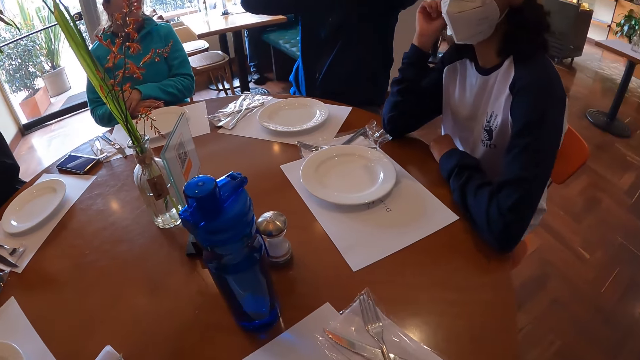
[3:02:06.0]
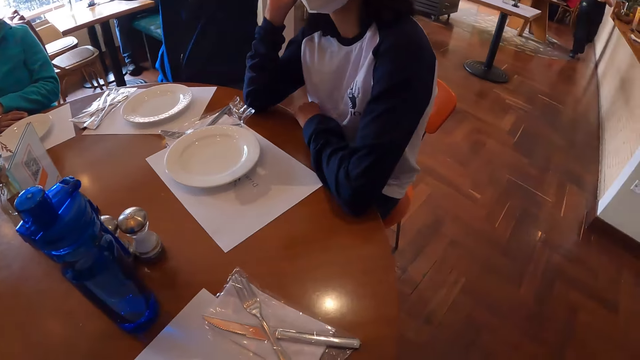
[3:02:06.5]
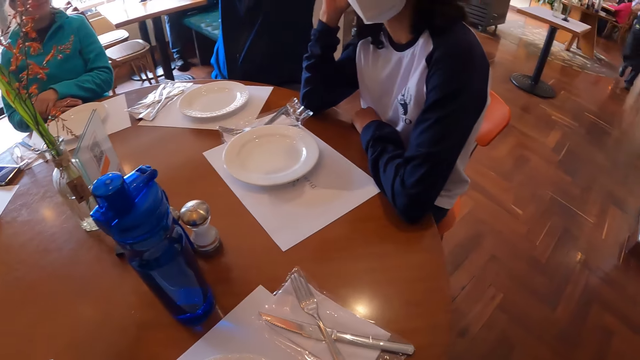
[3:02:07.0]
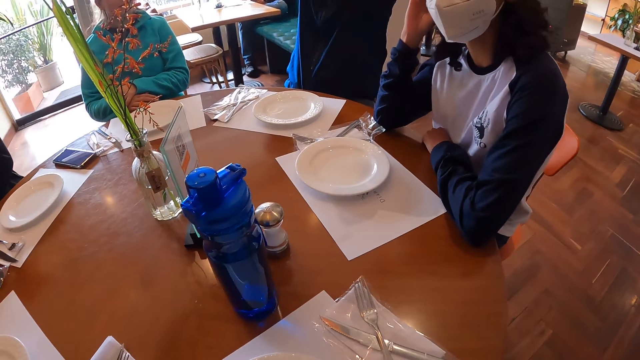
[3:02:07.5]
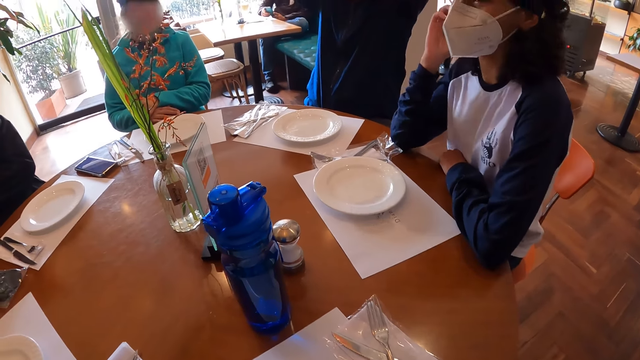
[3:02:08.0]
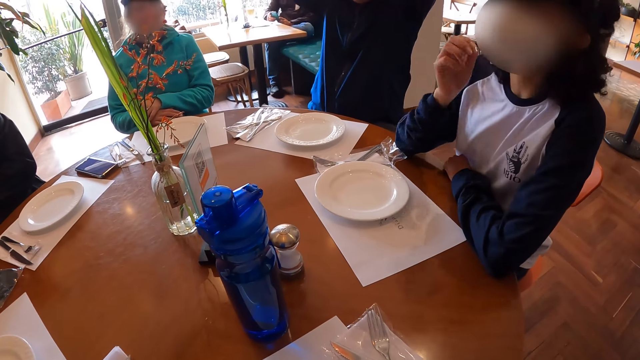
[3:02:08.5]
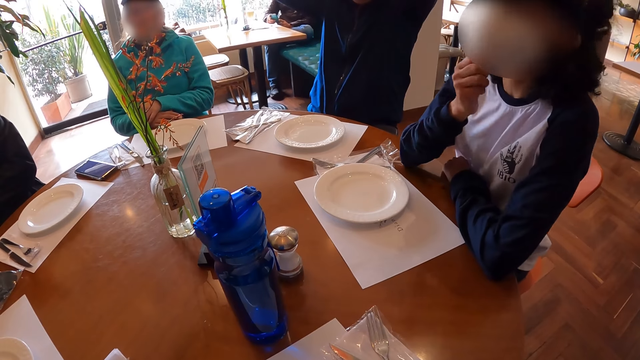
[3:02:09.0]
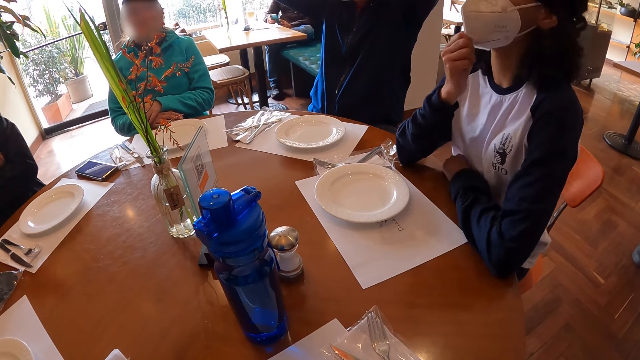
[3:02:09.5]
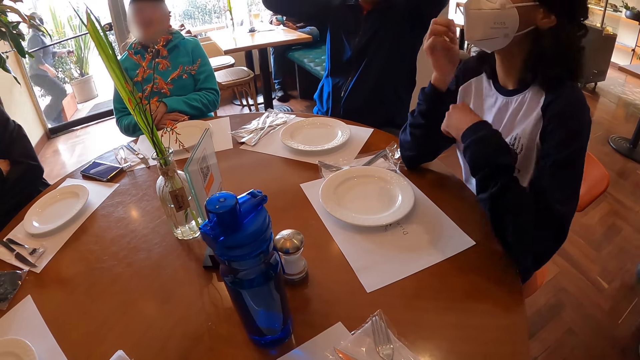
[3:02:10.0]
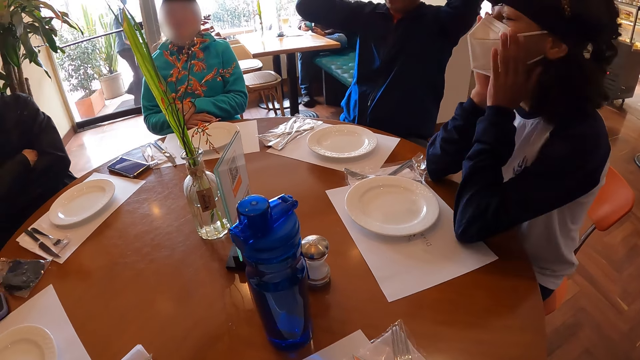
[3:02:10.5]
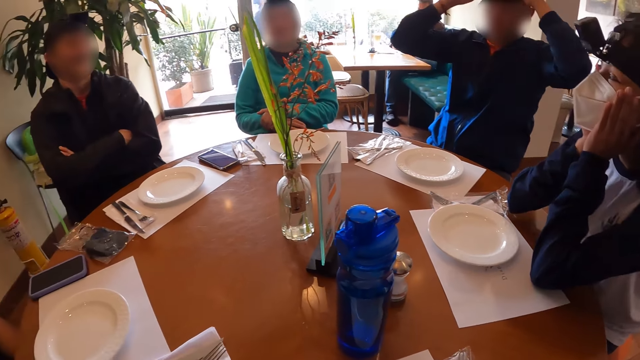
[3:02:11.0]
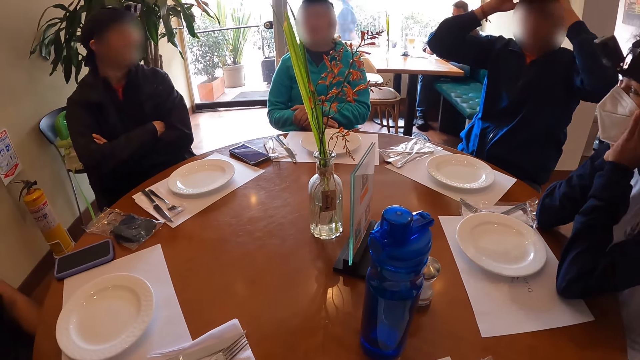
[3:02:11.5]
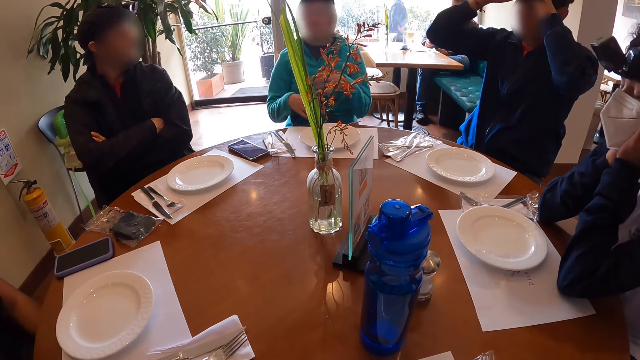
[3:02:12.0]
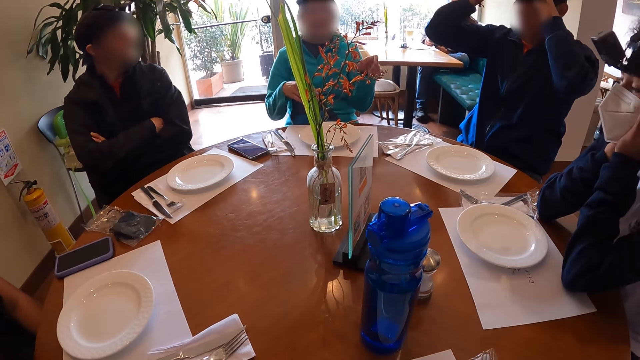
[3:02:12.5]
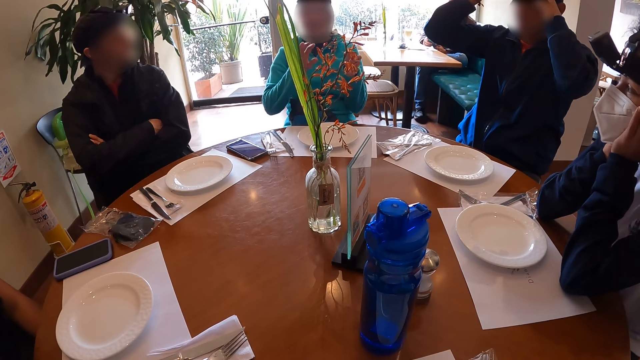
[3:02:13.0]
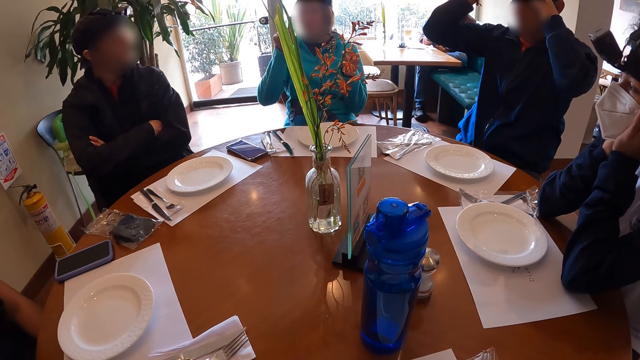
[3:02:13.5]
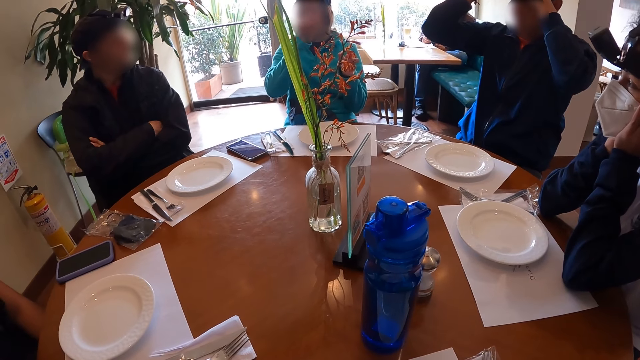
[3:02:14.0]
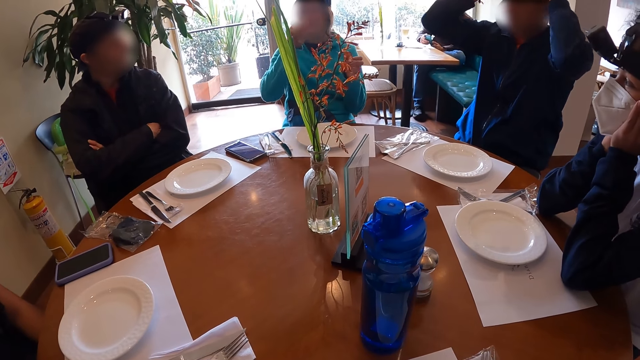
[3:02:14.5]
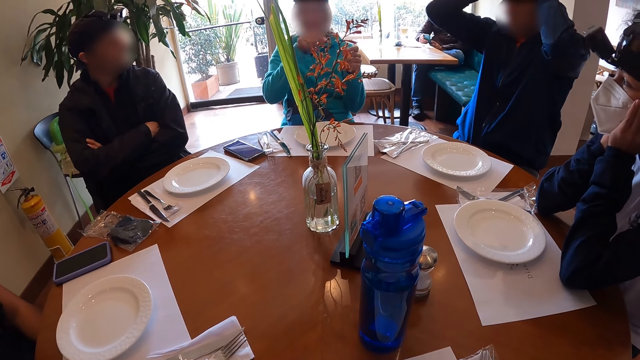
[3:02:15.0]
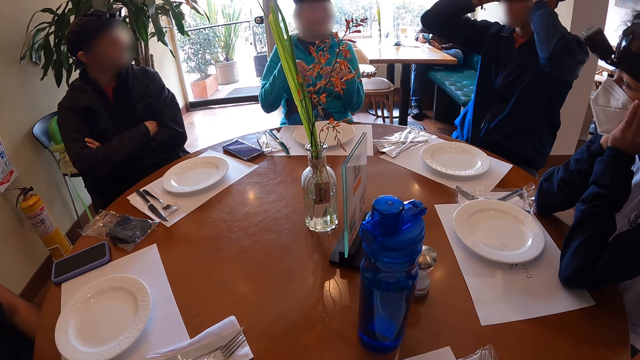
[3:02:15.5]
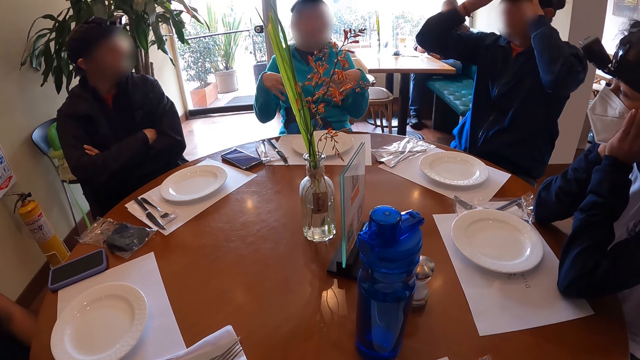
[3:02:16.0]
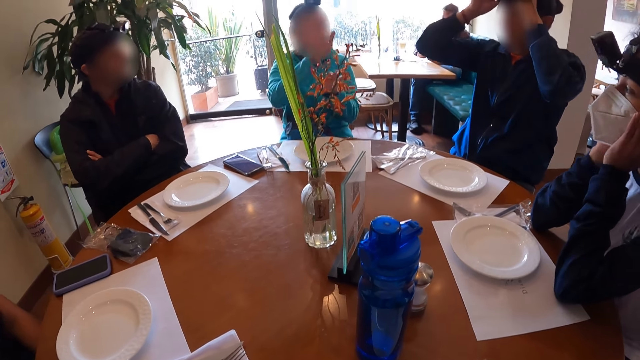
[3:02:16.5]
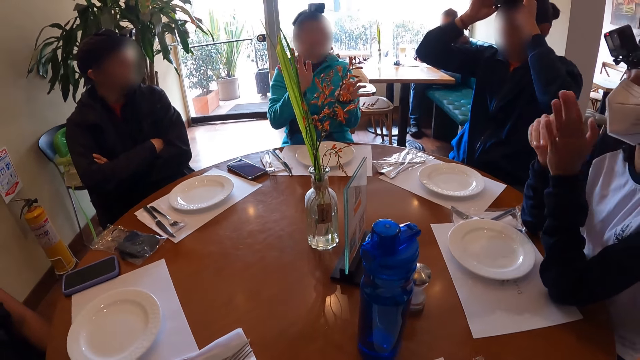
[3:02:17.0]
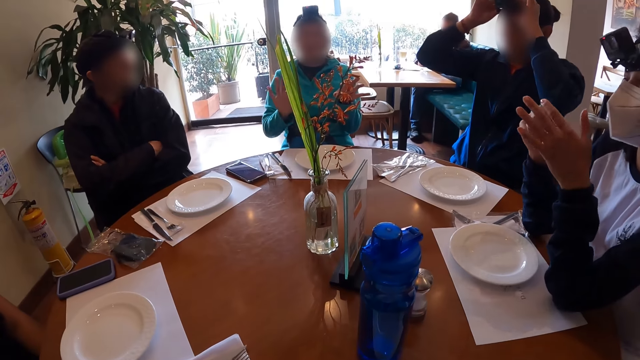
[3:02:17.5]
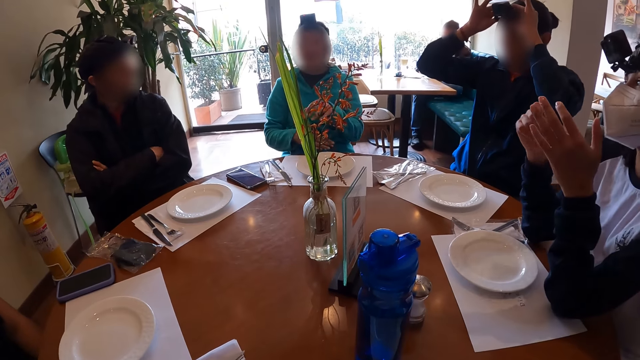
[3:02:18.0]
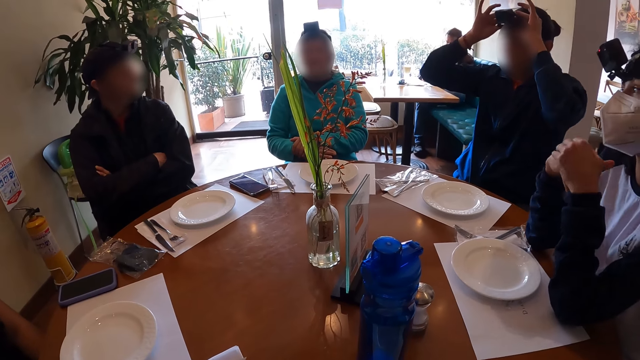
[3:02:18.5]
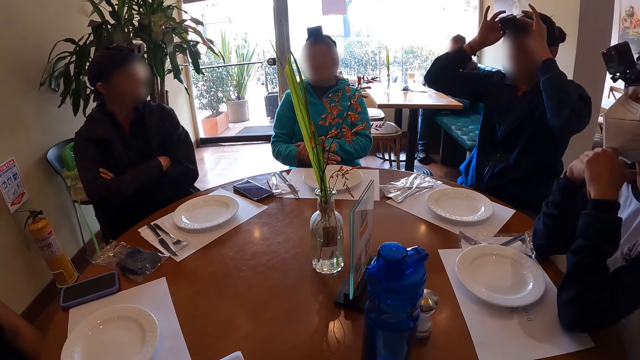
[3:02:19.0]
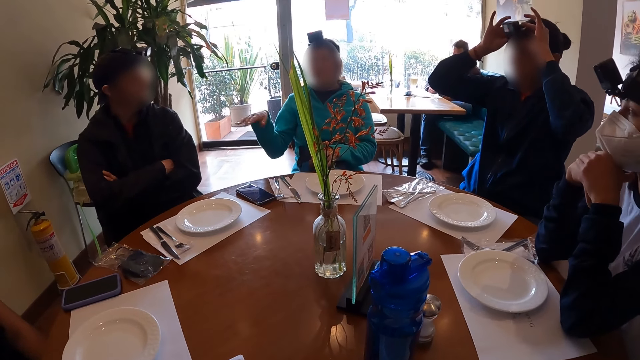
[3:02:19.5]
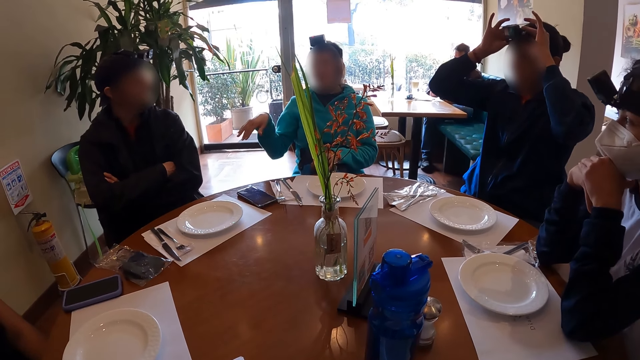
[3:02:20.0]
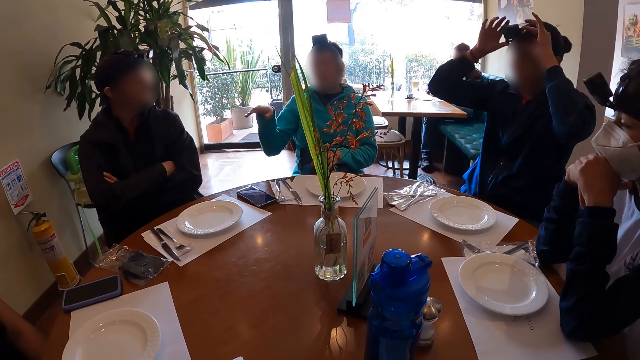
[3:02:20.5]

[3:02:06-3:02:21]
The woman interacts with the camera wearer and the other people. The man interacts with the woman. The woman gesticulates with her hands. Another woman interacts with the first woman. The other woman gesticulates with her hands.

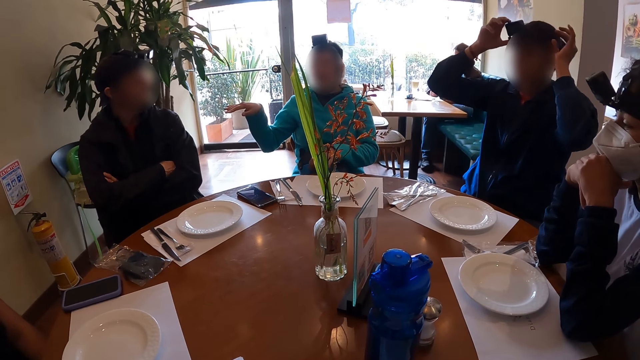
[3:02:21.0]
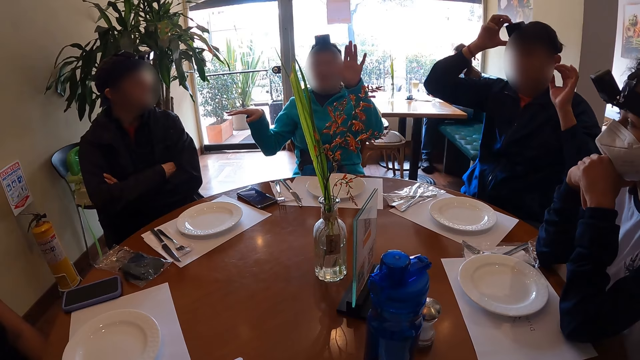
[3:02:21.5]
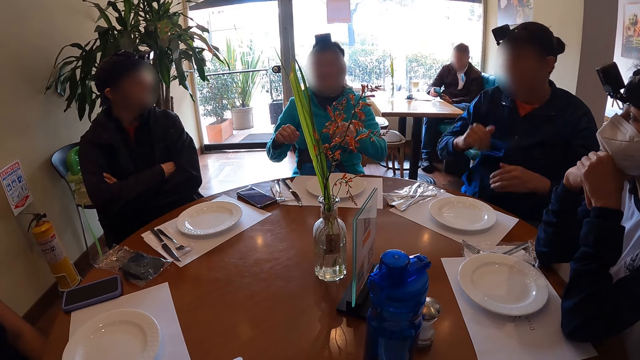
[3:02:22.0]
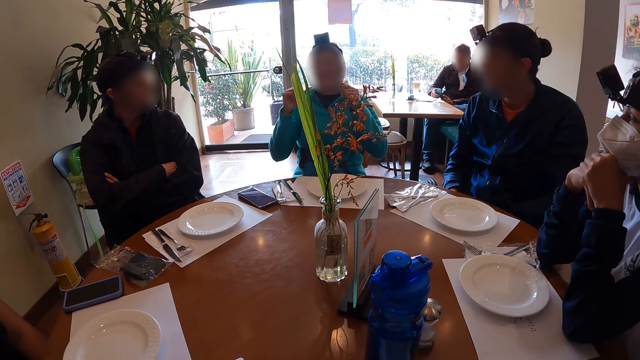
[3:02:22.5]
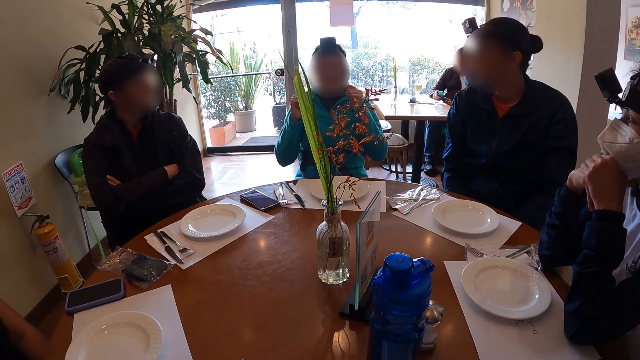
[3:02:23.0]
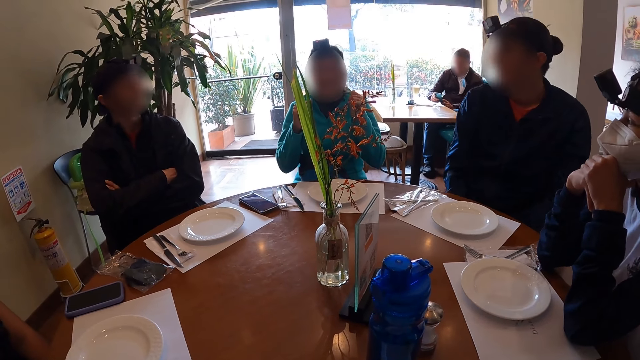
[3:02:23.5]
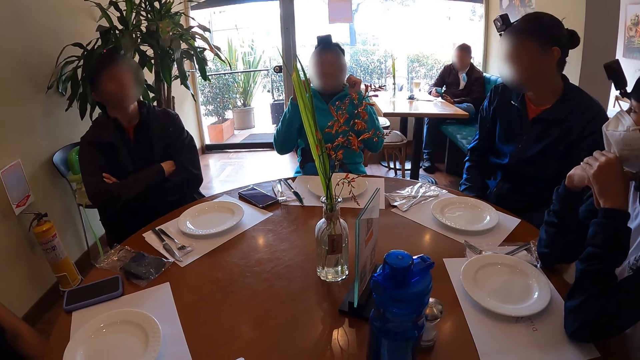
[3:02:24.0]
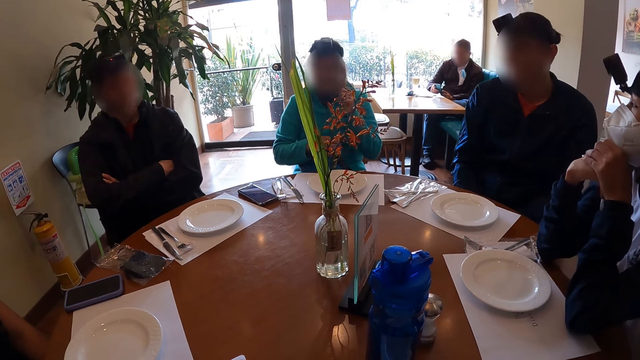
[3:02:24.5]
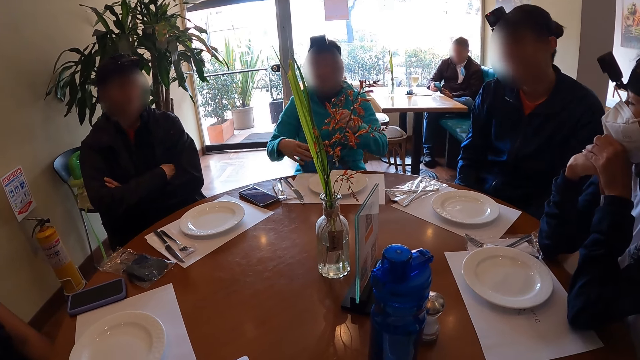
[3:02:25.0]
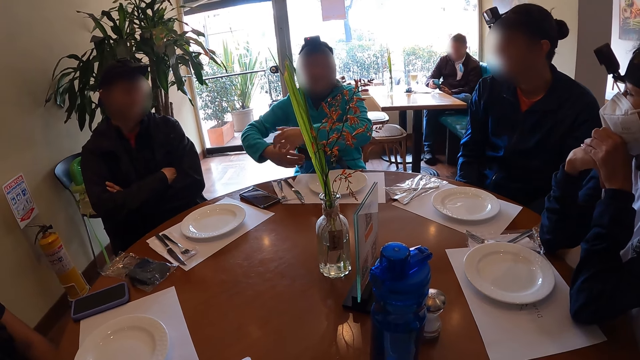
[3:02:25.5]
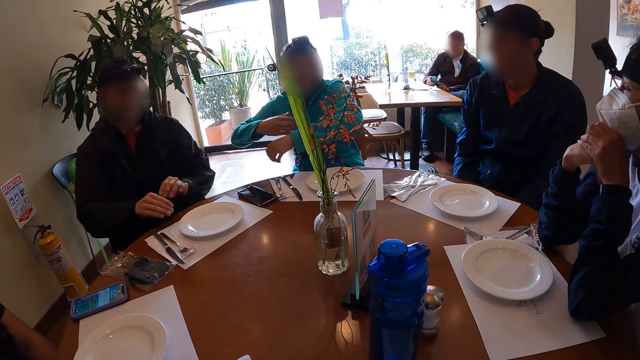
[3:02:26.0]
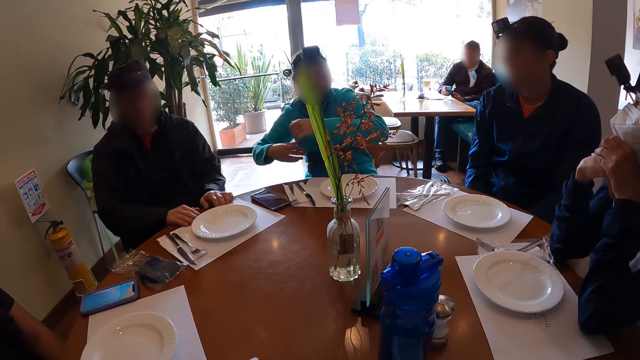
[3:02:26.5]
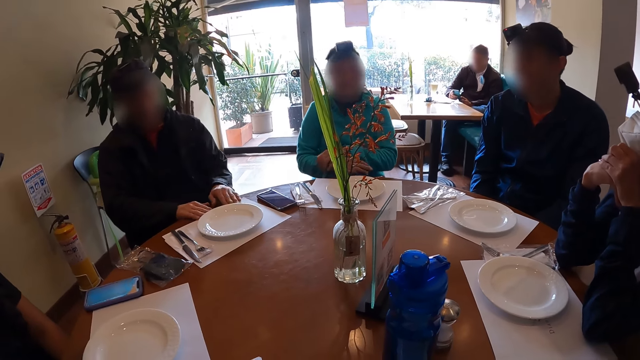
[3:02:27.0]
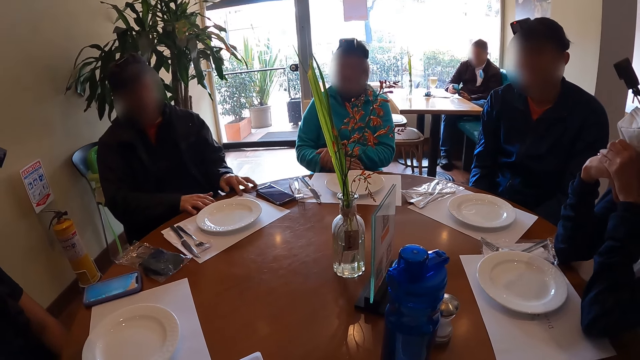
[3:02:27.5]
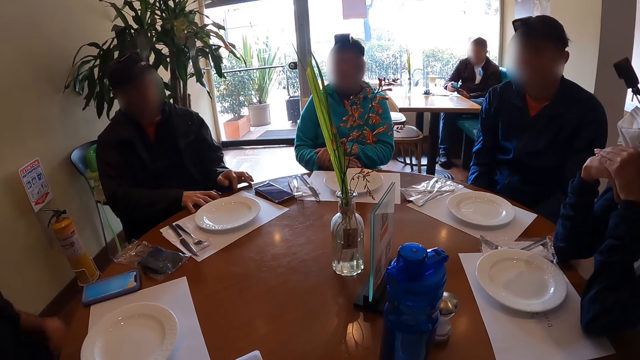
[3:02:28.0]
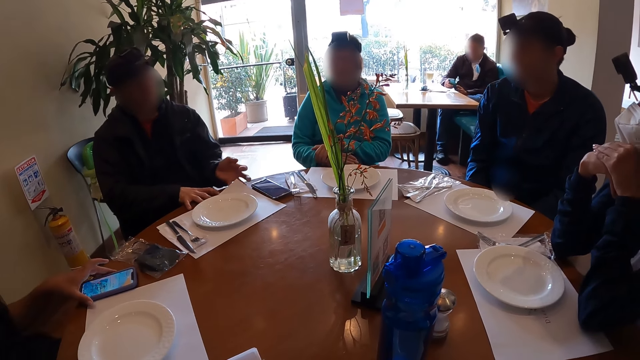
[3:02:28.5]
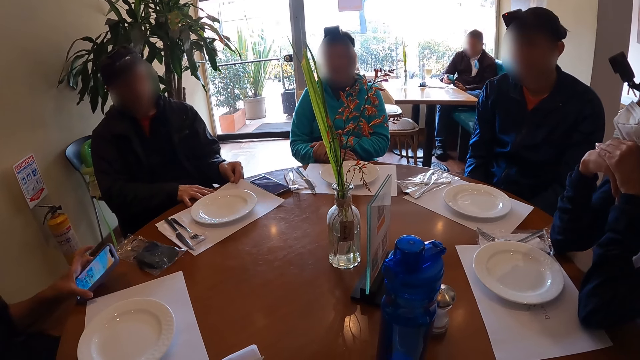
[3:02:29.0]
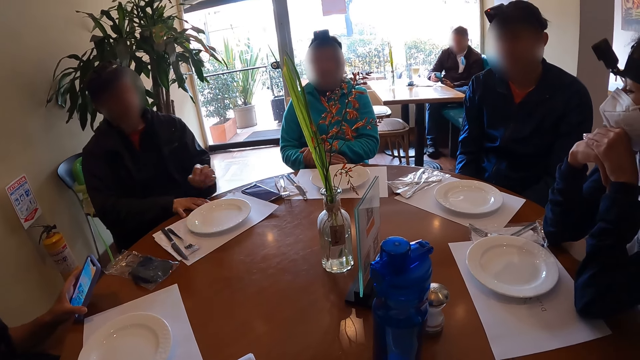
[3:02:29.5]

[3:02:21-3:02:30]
The man adjusts the placemat on the table with his hands. The woman picks up the phone on the table with her left hand.
